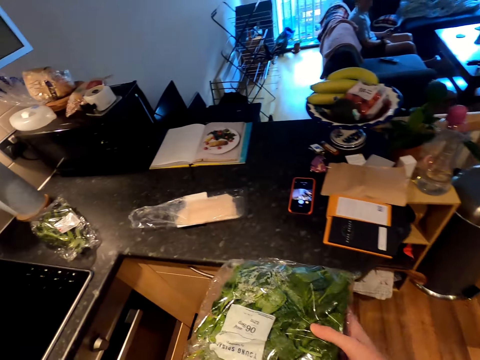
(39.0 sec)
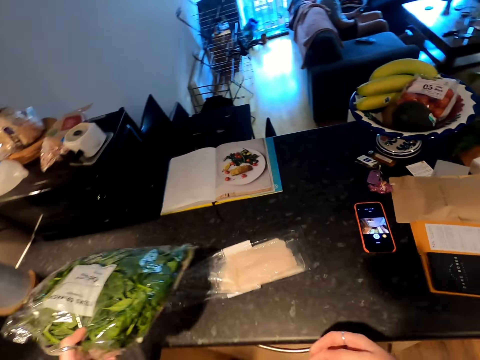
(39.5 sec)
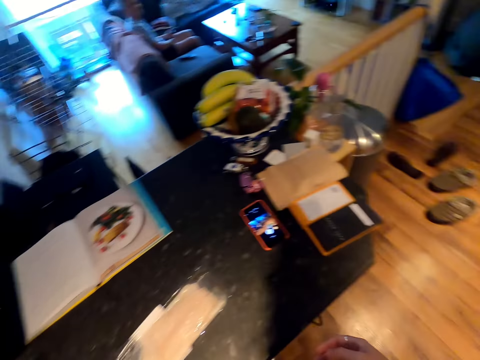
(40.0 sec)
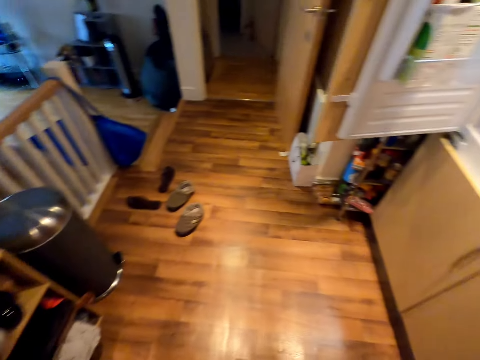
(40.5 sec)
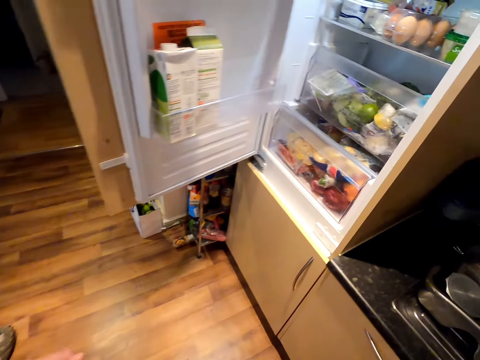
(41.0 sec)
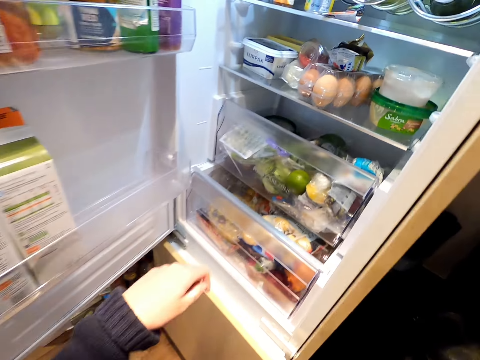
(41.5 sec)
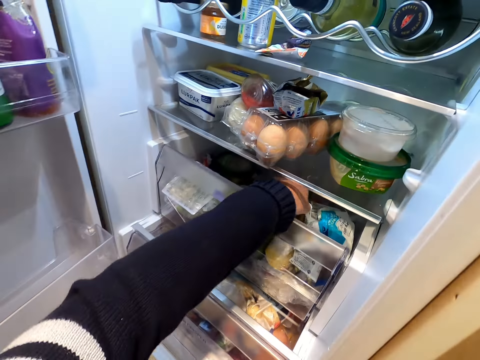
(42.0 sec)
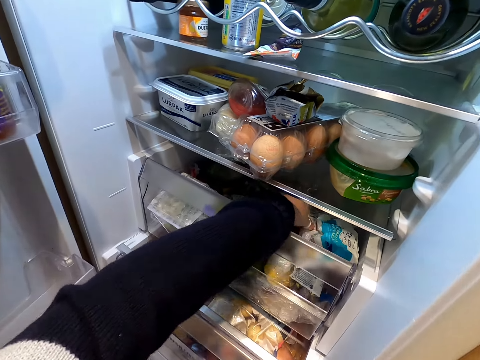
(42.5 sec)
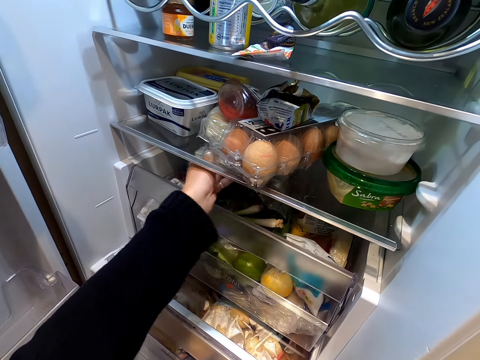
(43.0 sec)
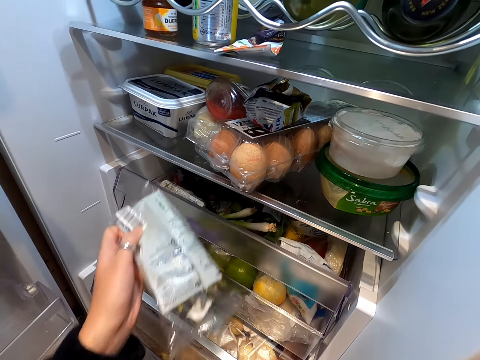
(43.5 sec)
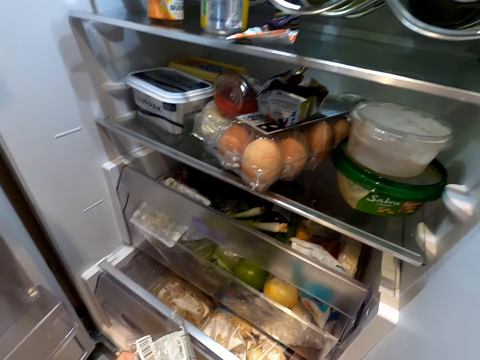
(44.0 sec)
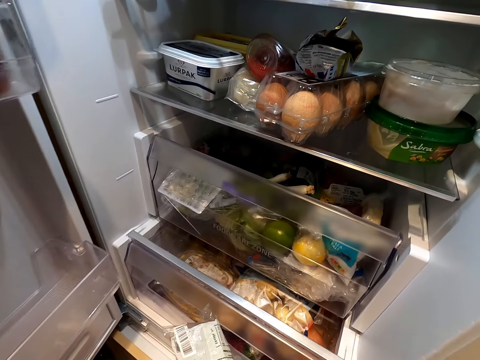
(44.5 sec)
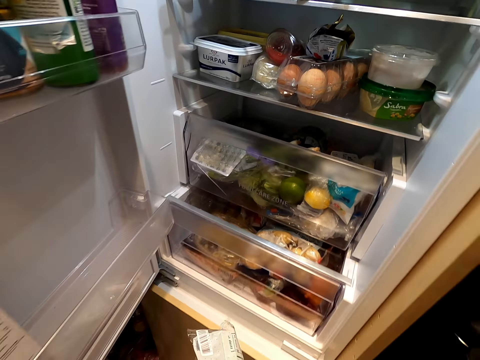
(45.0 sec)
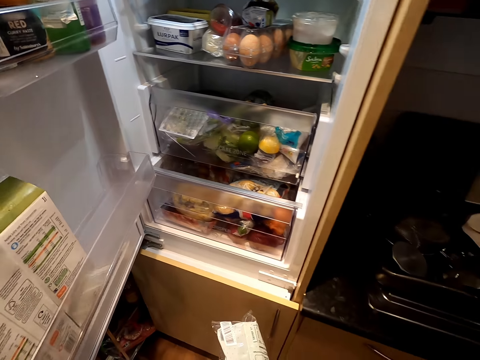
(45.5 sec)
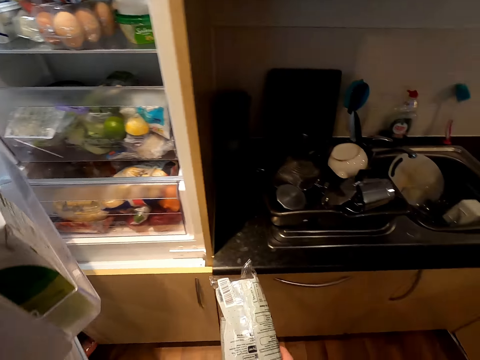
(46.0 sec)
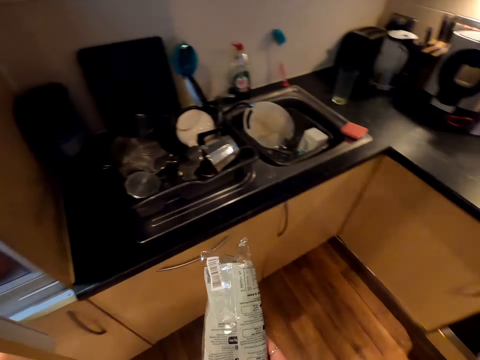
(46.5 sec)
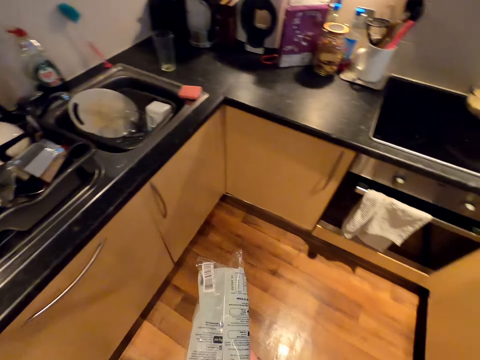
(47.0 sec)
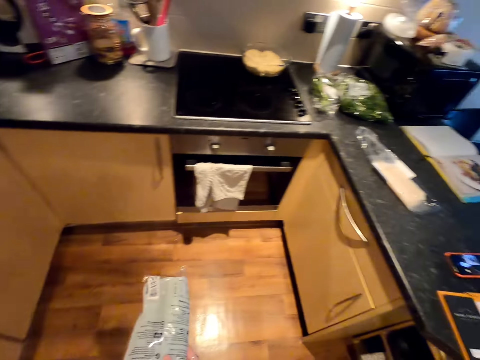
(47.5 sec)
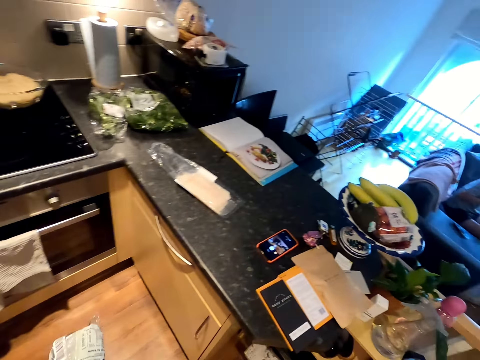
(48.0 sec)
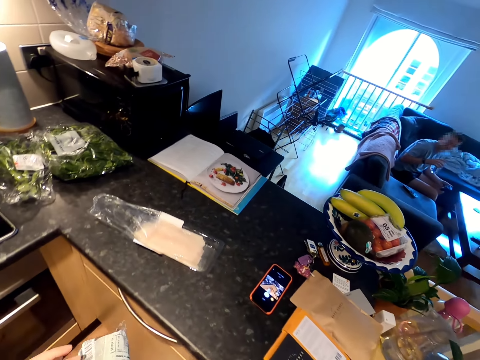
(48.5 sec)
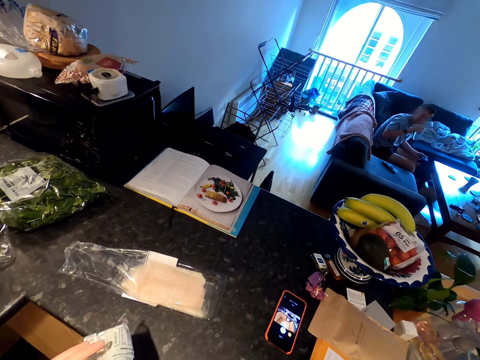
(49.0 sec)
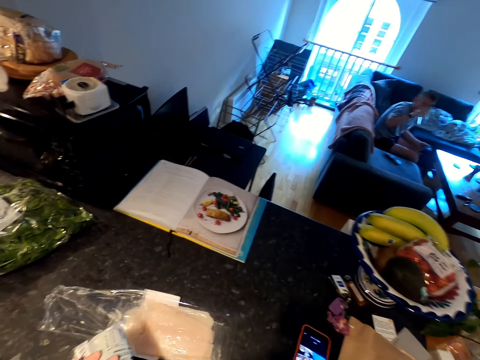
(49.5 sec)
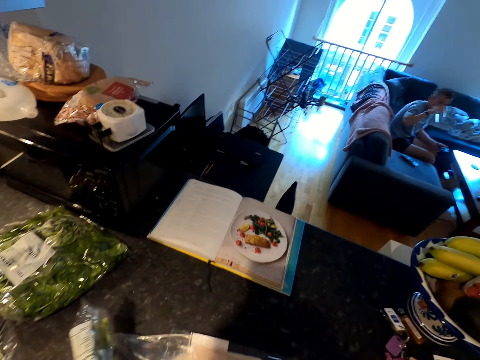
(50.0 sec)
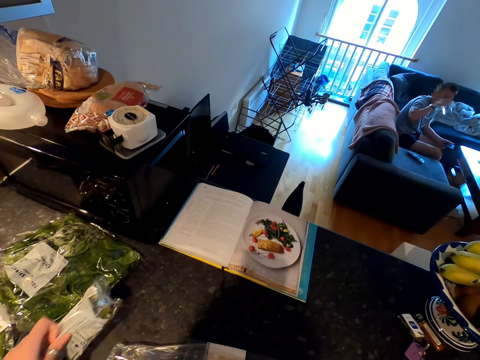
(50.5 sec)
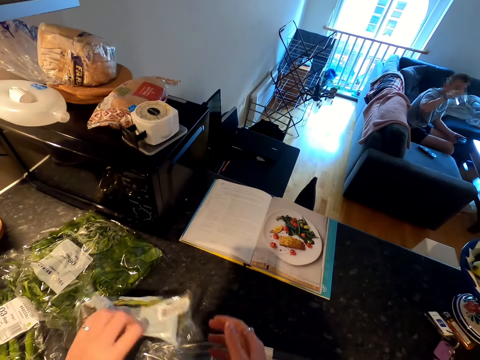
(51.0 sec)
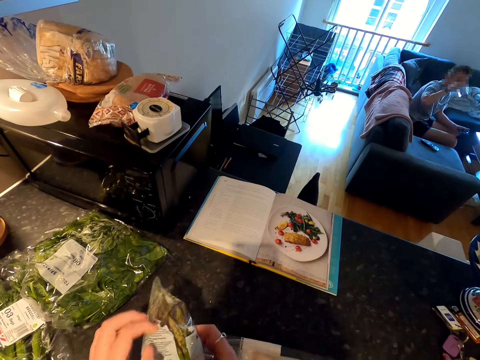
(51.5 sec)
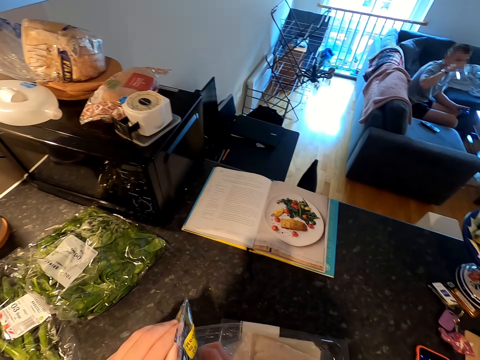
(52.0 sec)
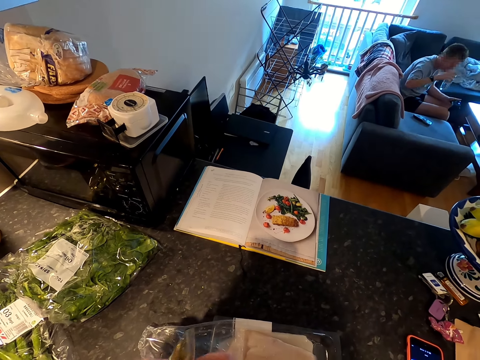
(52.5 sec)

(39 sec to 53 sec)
The camera wearer moves towards the counter top. She places the groceries on the counter top. She walks towards the fridge. She reaches her left hand inside the fridge. She picks a packet of groceries from the fridge with her left hand. She closes the fridge. She moves towards the counter top. A man sits on the couch and drinks a glass of something. The camera wearer puts the packet of groceries on the counter top. She holds the packet of groceries with both hands.

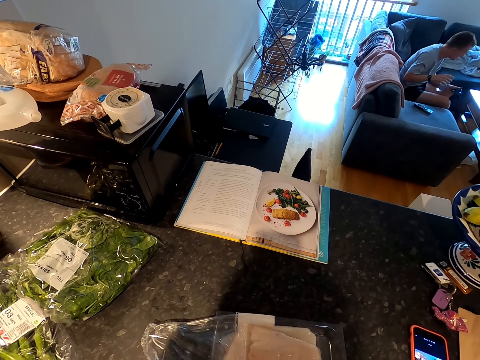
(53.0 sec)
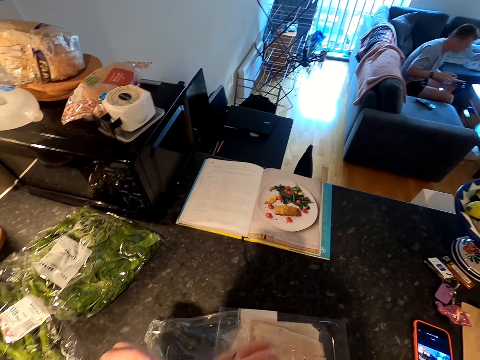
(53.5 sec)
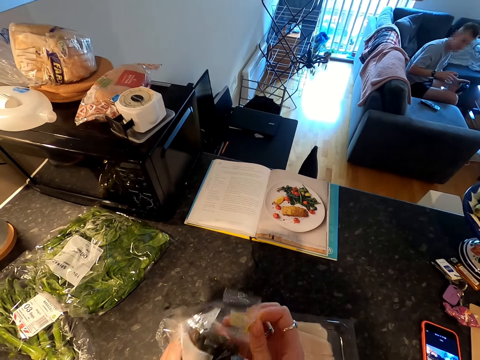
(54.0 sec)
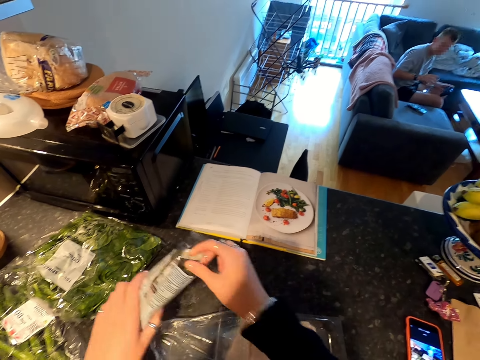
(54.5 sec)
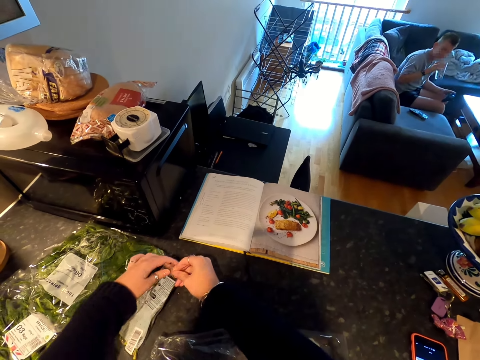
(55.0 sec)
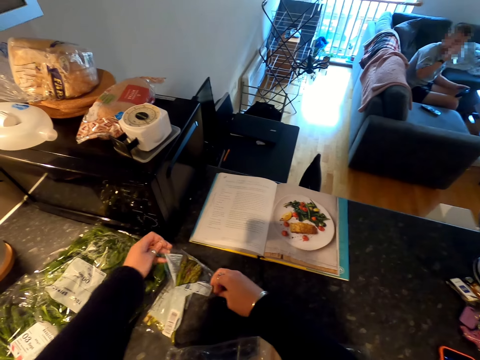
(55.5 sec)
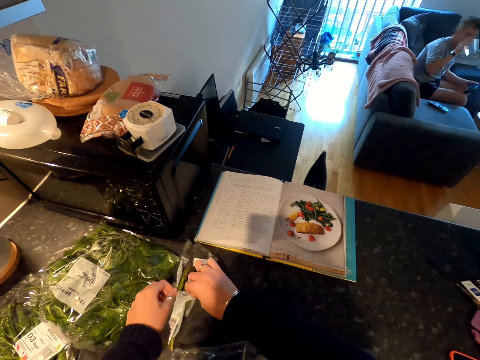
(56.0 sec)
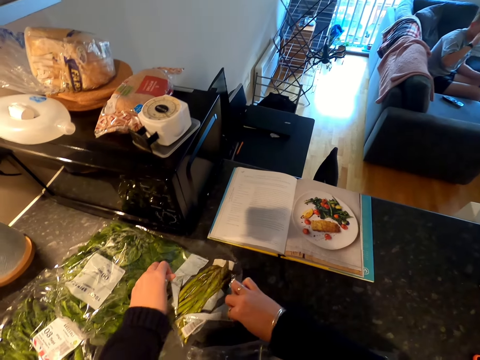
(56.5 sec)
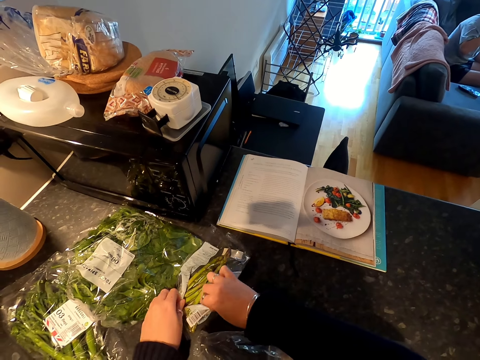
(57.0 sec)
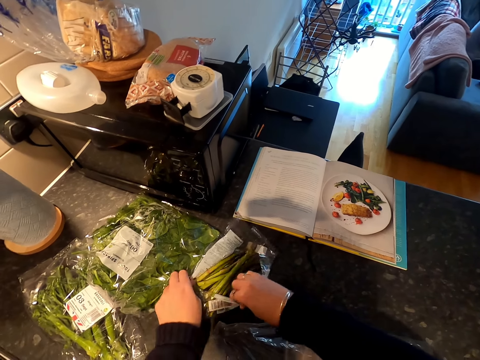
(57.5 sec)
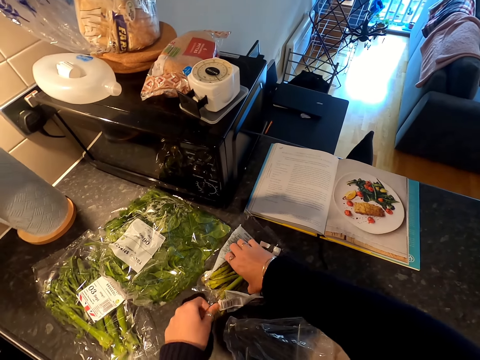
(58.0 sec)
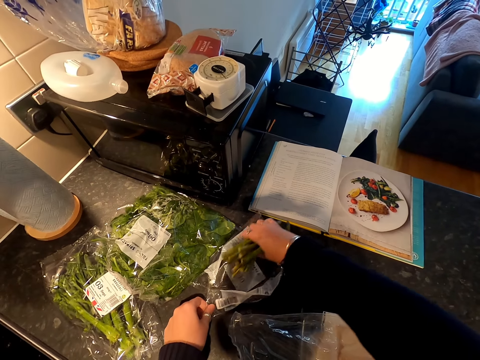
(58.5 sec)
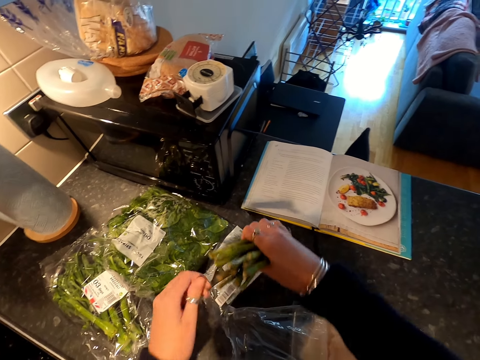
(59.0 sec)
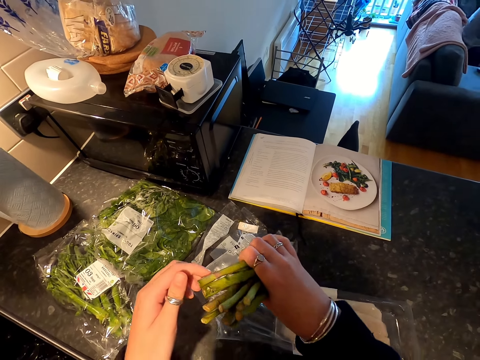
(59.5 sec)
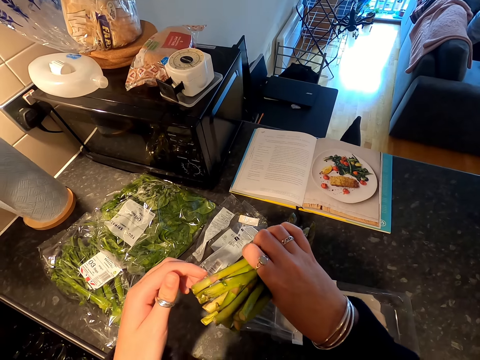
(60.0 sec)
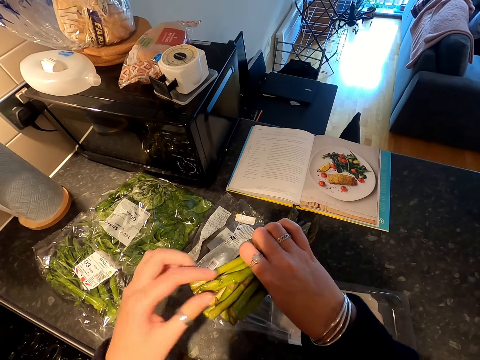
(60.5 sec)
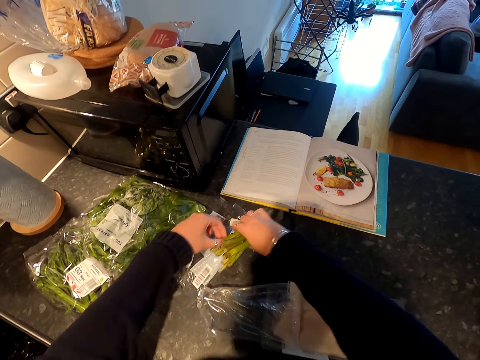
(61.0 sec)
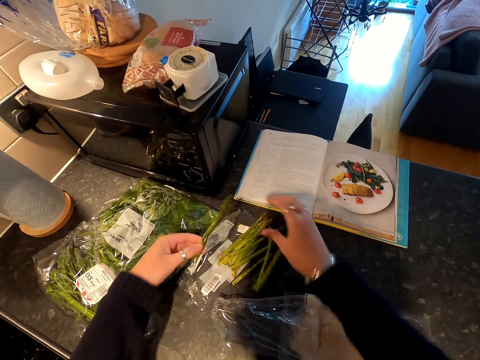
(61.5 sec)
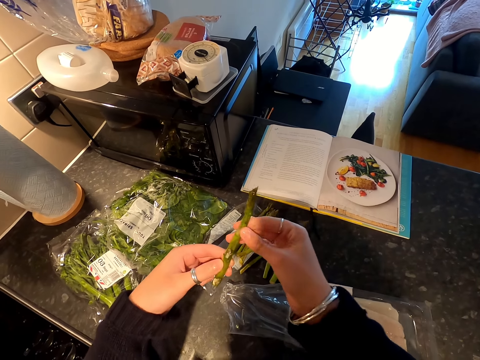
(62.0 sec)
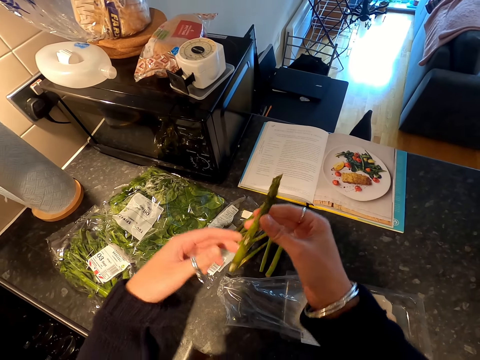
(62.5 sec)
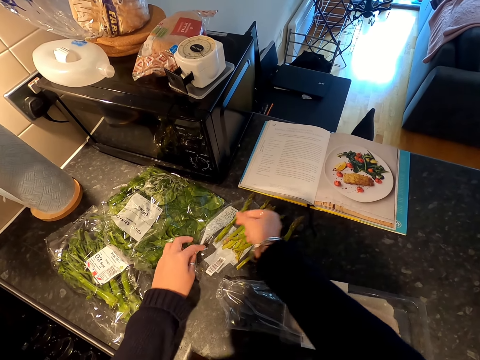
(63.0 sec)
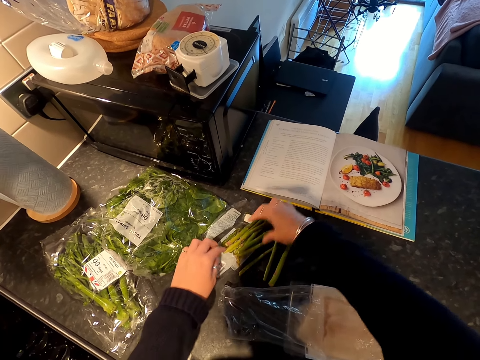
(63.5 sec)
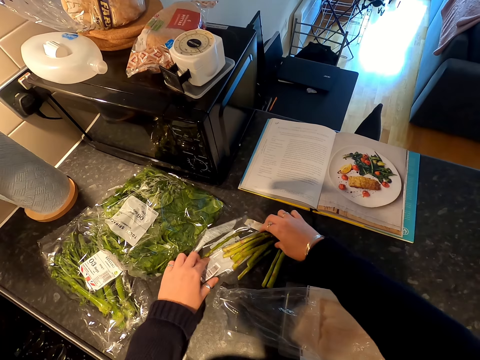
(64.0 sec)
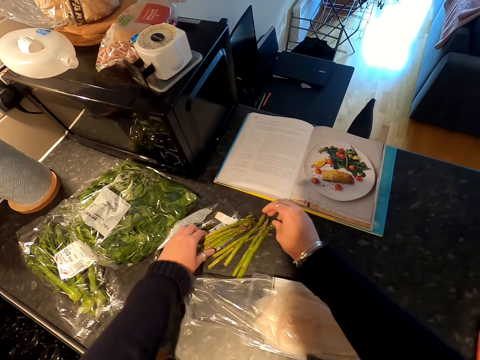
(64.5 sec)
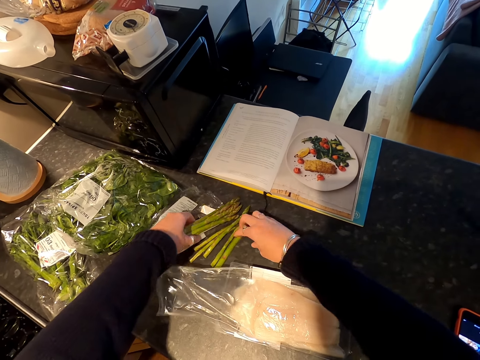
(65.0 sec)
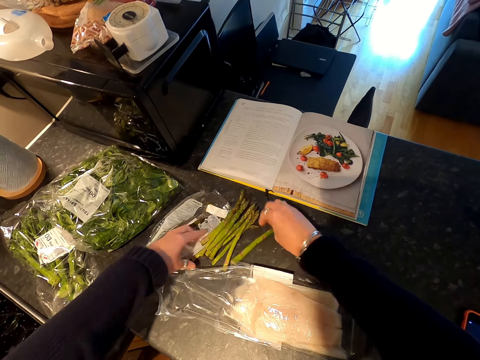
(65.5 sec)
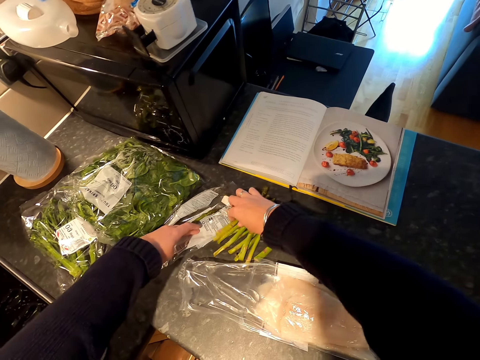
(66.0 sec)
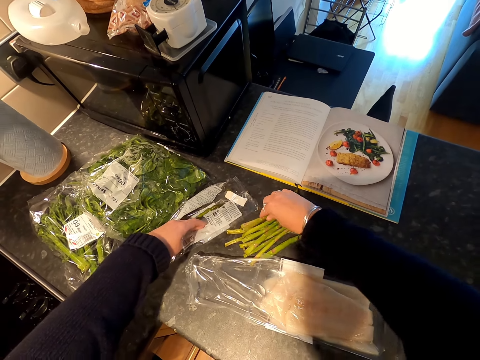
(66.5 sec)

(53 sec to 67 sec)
A man stops drinking a glass of something. The camera wearer unwraps the bag of groceries. The man looks towards the camera wearer. The camera wearer puts the grocery packet on the counter top. She tears the grocery packet with both her hands. The man drinks a glass of something. The camera wearer picks groceries from the torn packet with her right hand. She holds the groceries with both her hands. She checks something. She puts the groceries on the counter top. She lets go of the groceries. She picks one grocery with her left hand. She holds the picked grocery with both hands. She checks on one object. She puts the grocery on the counter top. She touches the groceries with both her hands.
